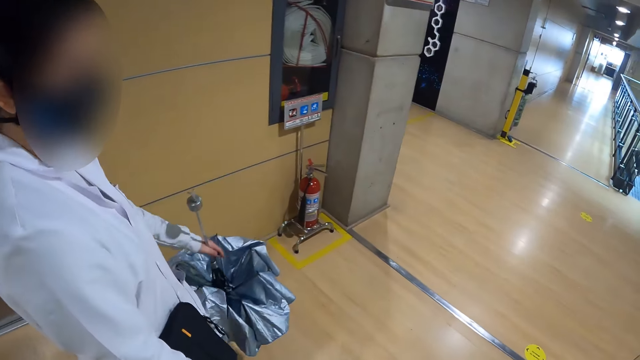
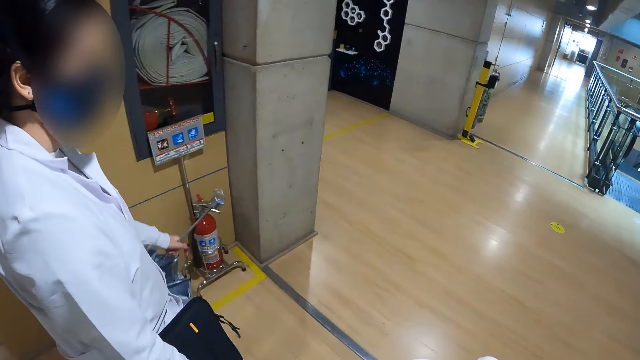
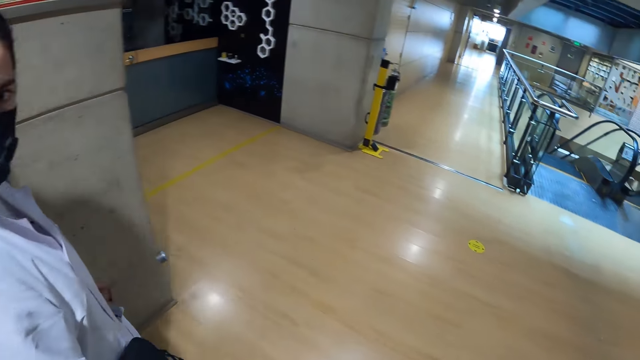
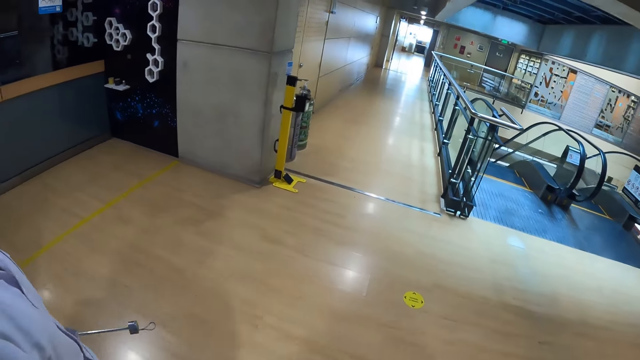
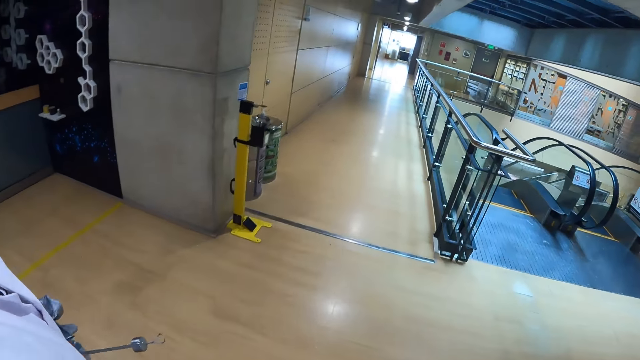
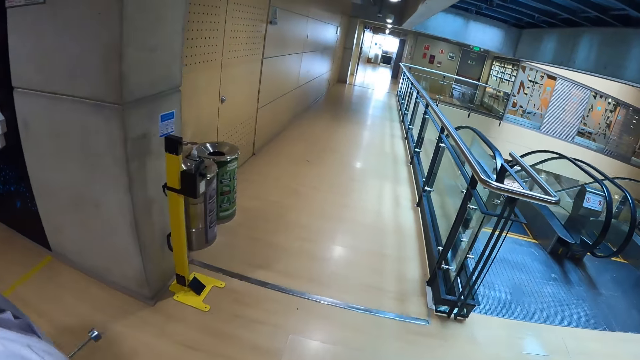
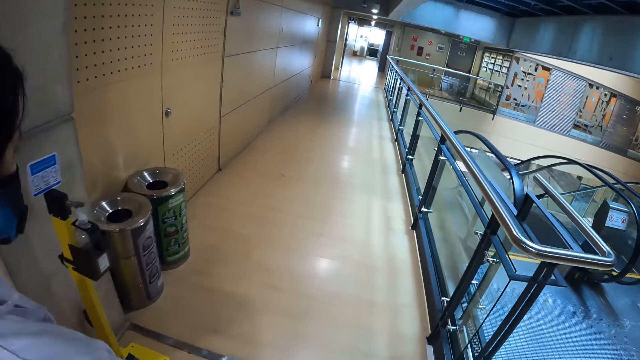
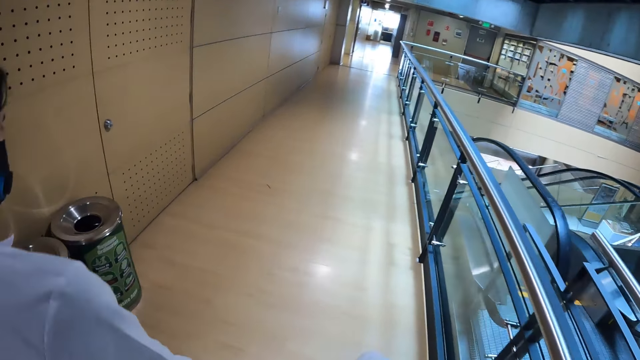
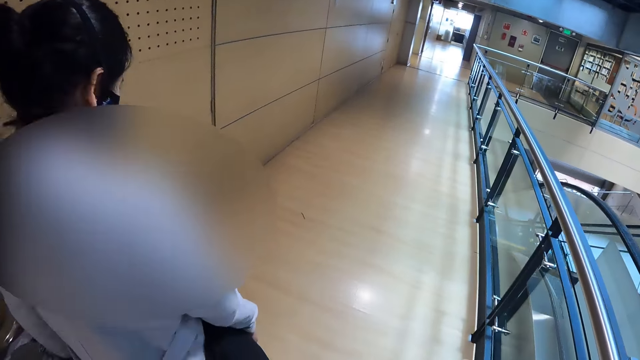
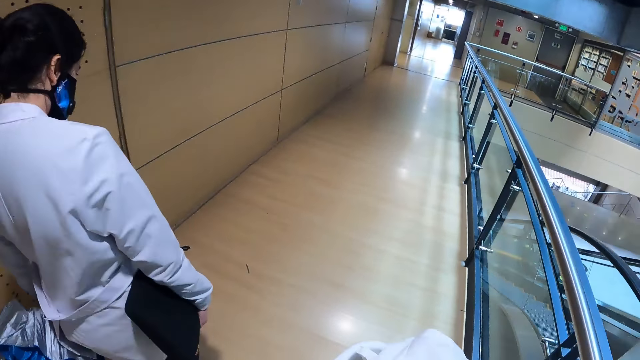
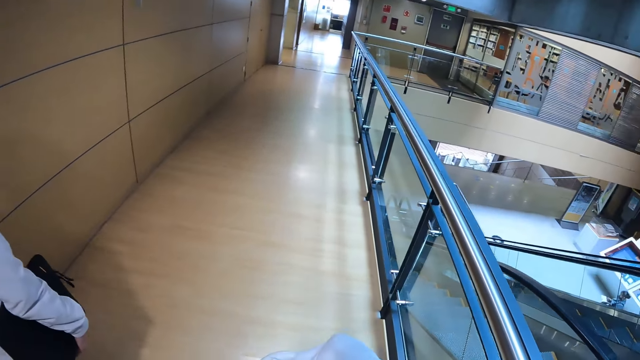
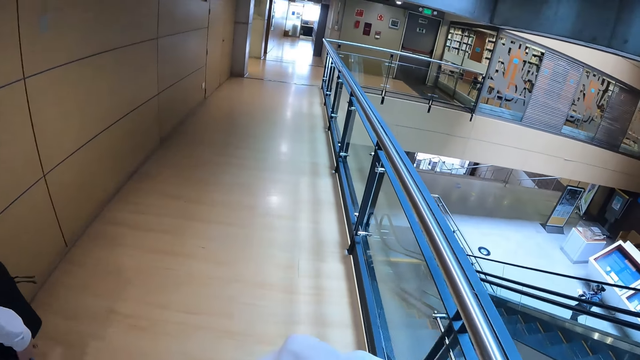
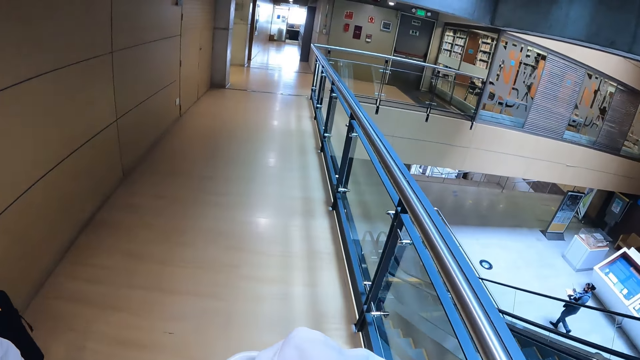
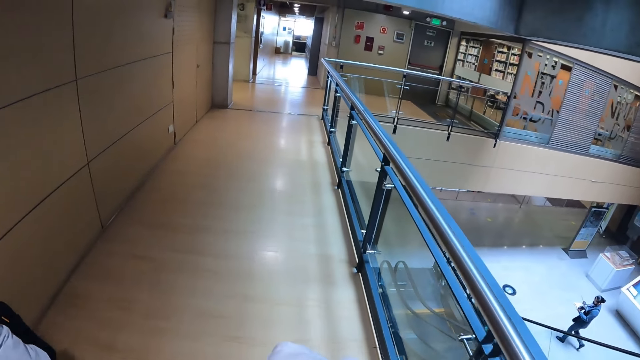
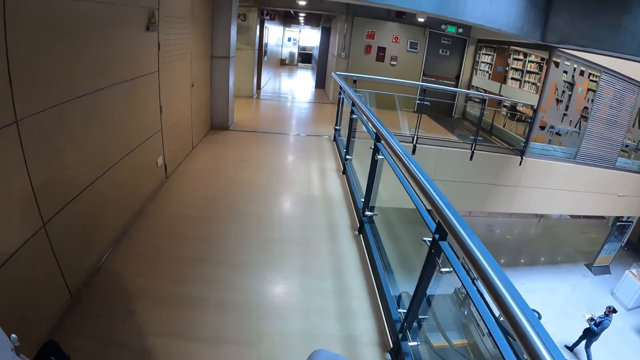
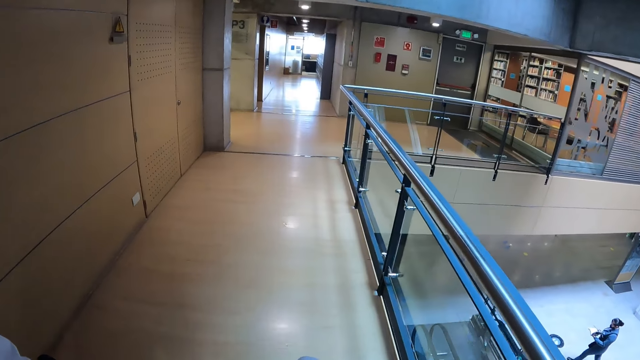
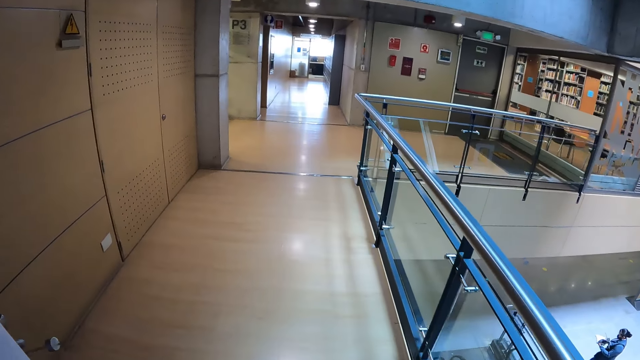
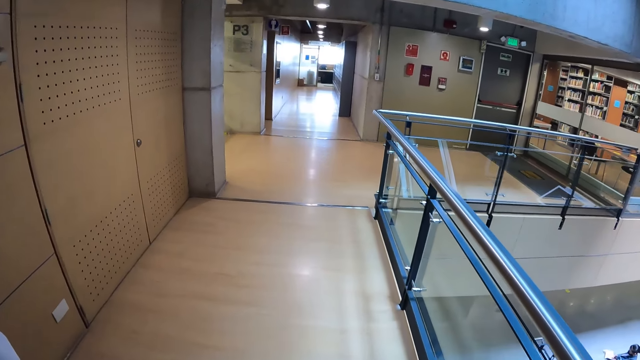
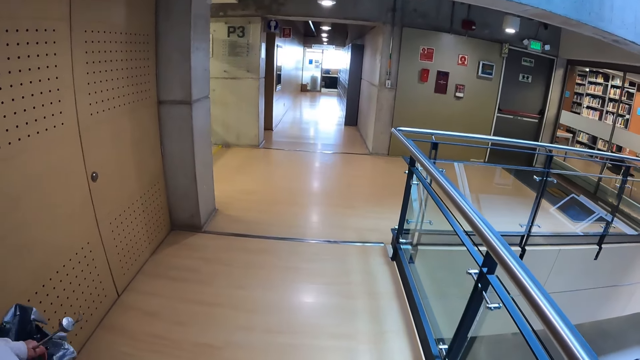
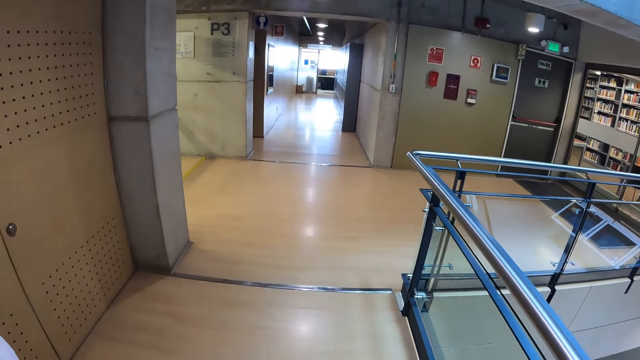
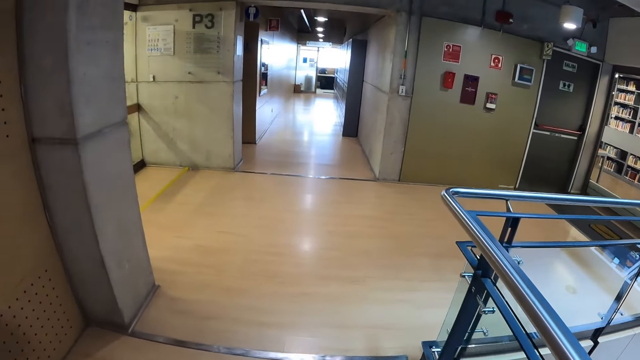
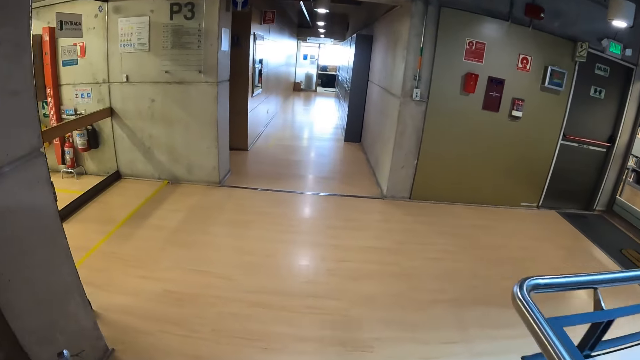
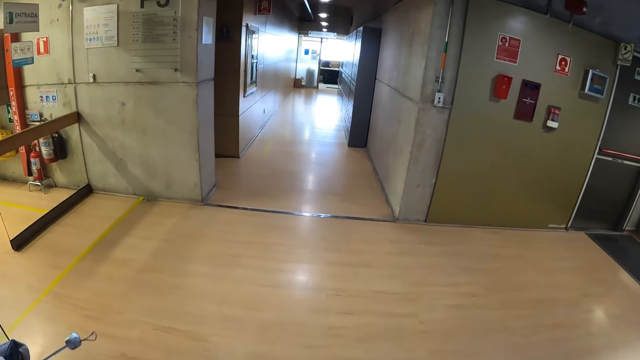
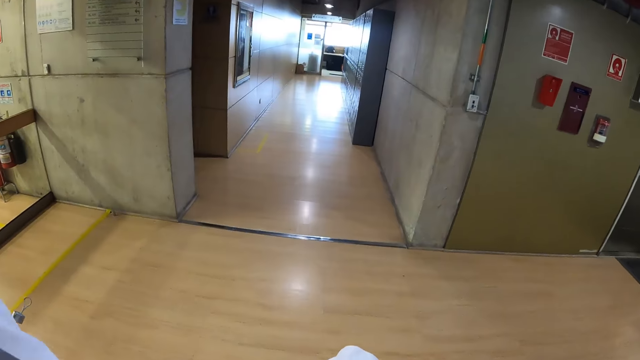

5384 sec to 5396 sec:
A woman makes gestures. The camera wearer stares at the woman. They walk around the corridor.

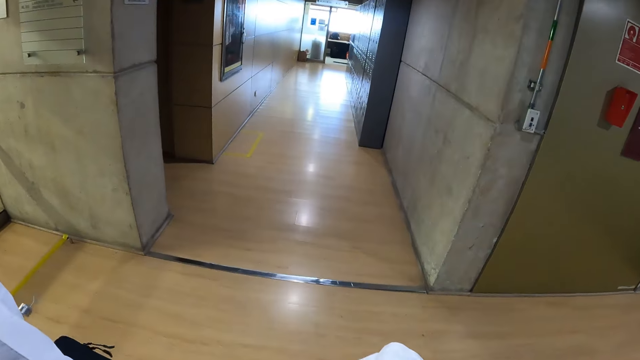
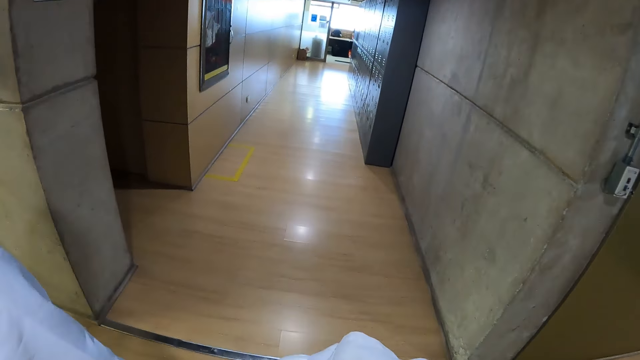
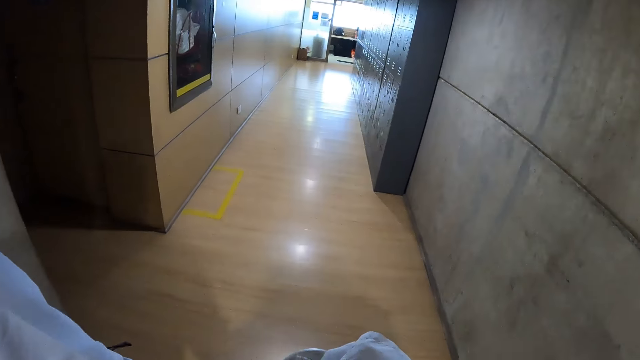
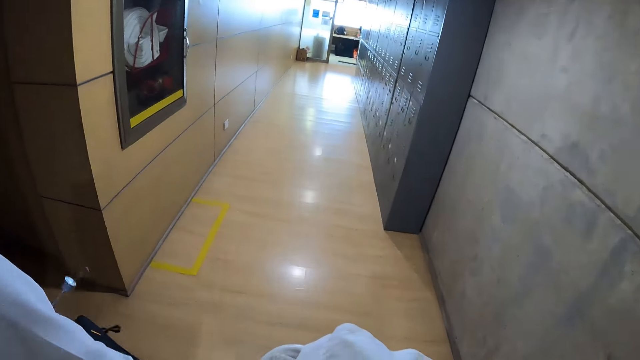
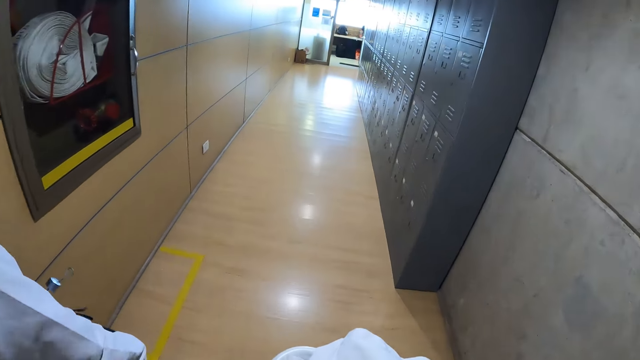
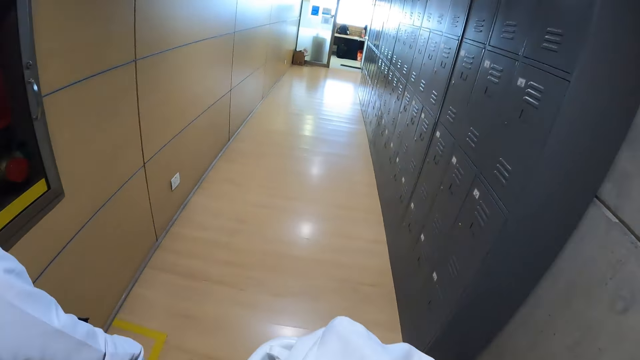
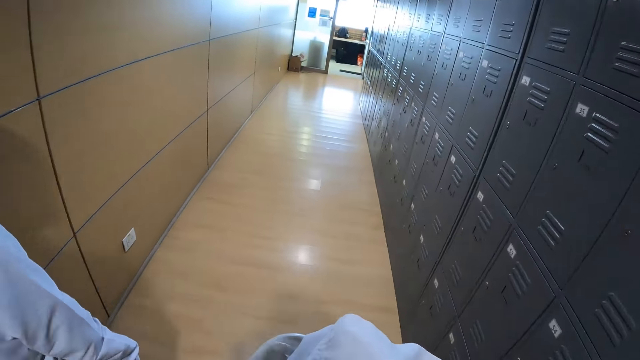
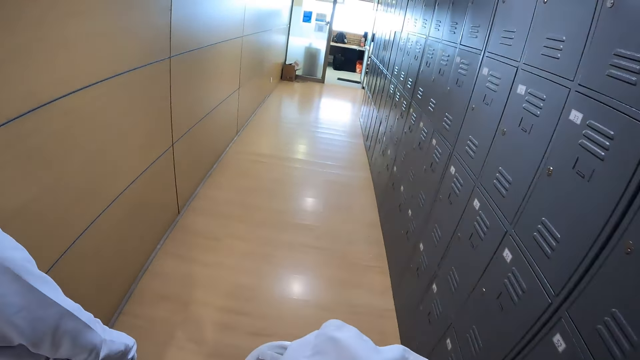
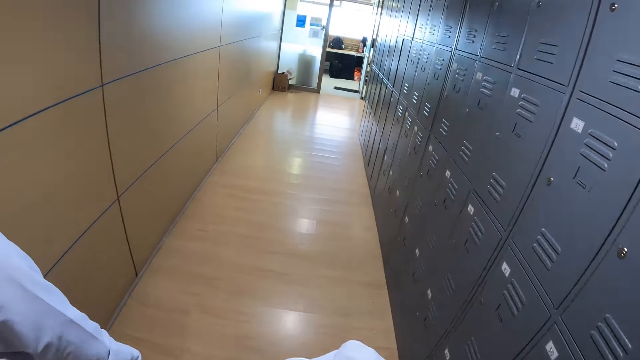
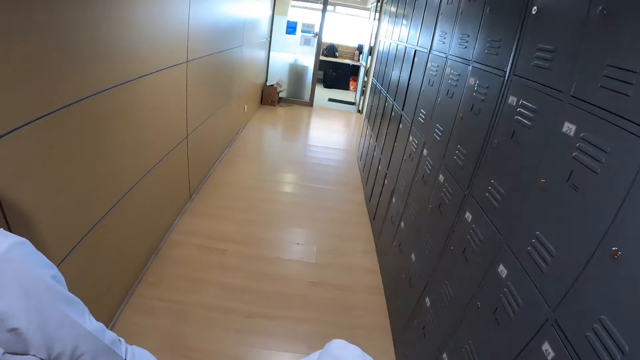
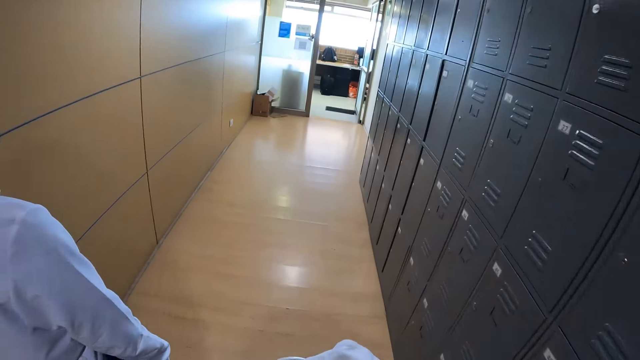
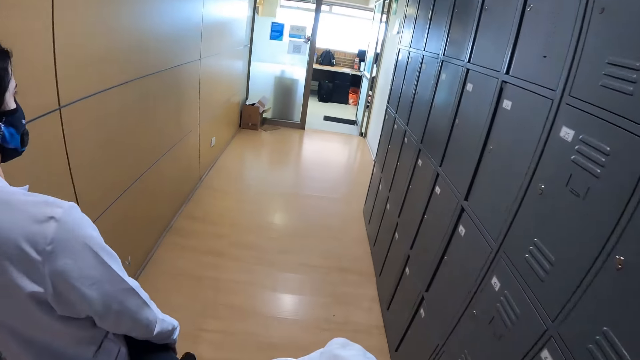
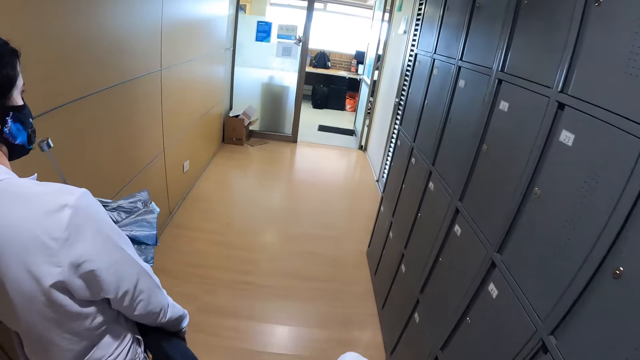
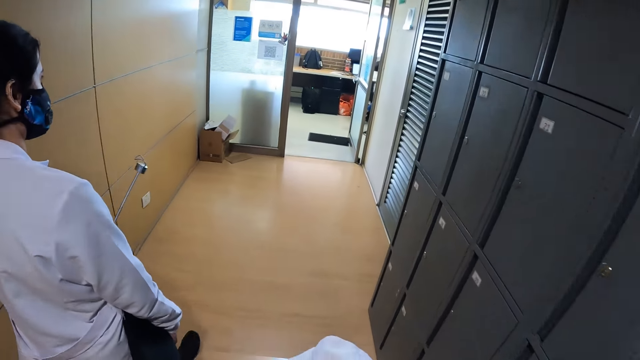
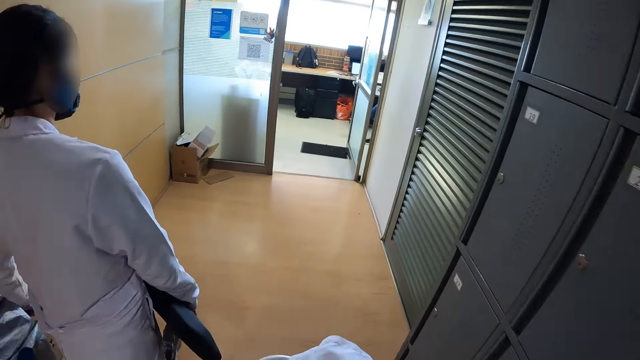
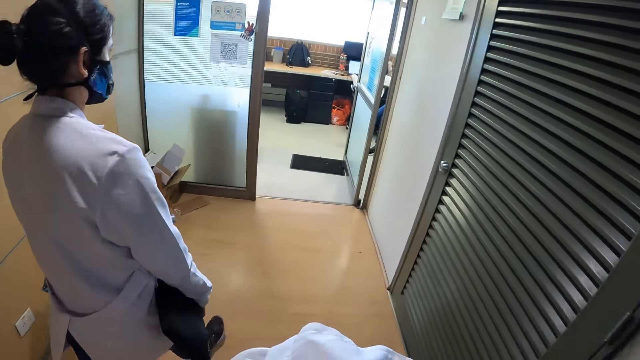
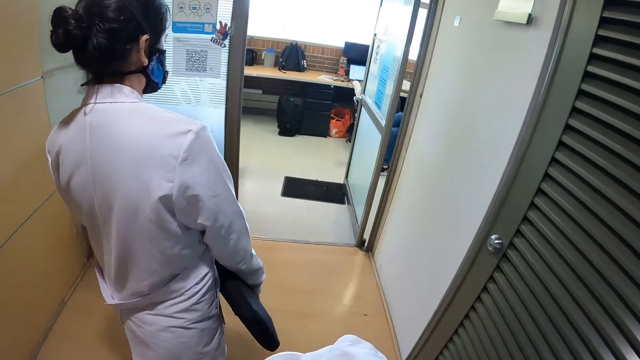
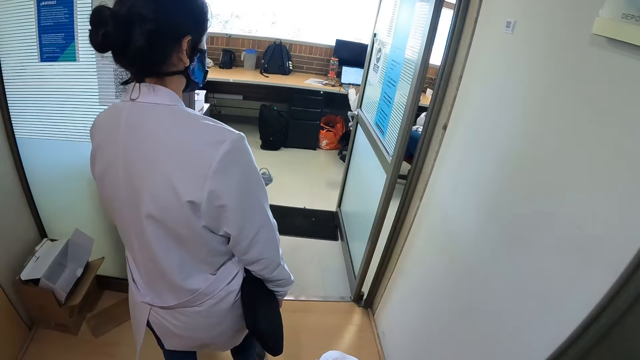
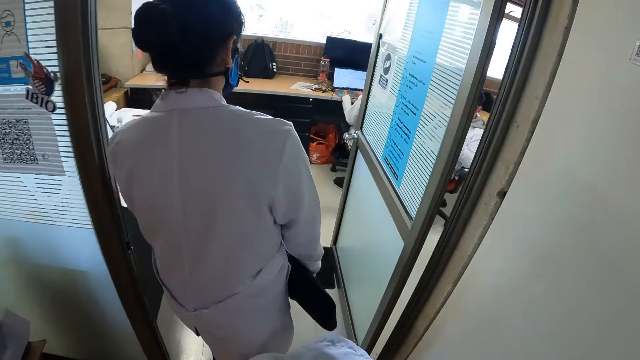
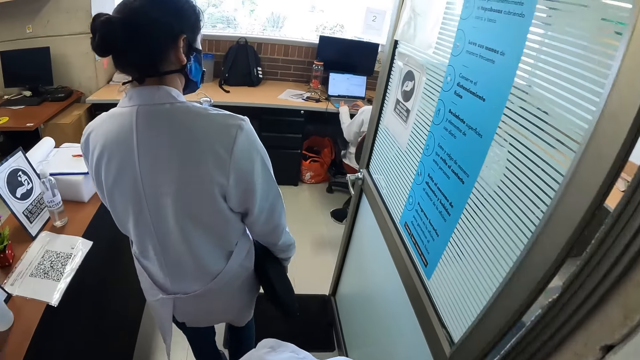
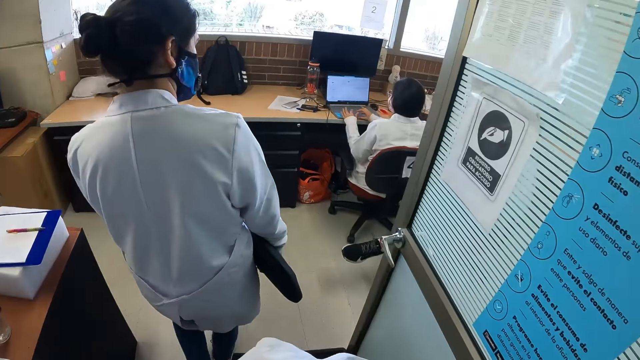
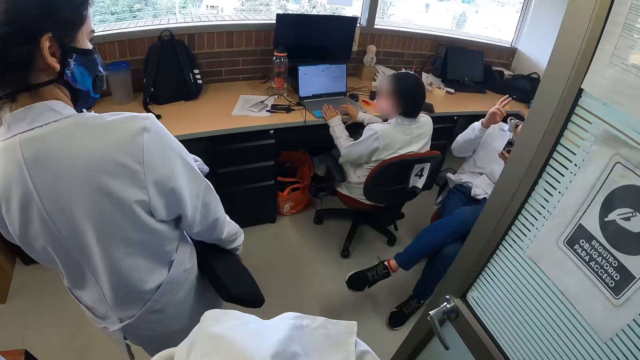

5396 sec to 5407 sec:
A person walks in the locker room. The camera wearer walks in the locker room.
